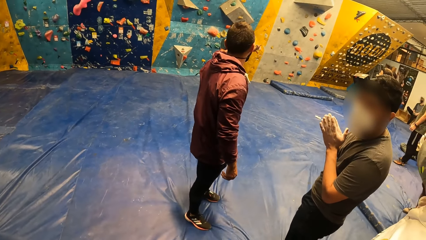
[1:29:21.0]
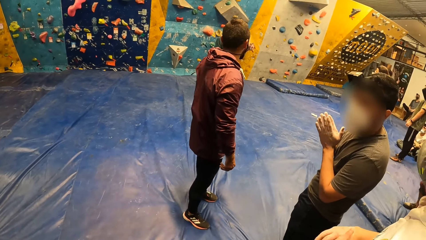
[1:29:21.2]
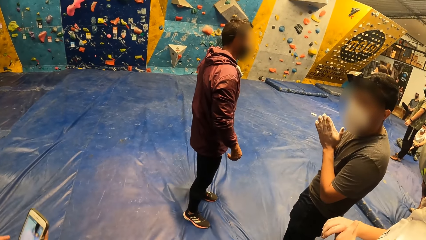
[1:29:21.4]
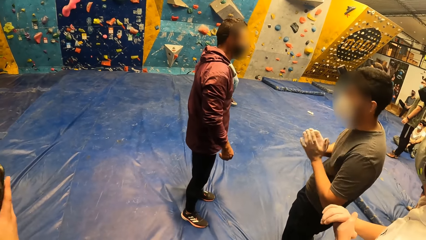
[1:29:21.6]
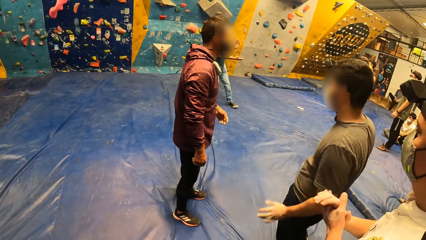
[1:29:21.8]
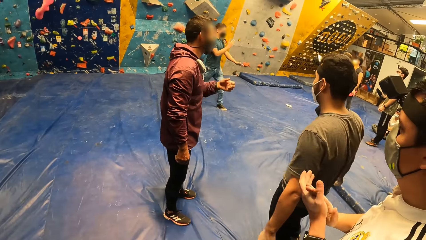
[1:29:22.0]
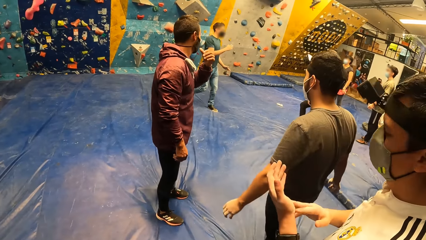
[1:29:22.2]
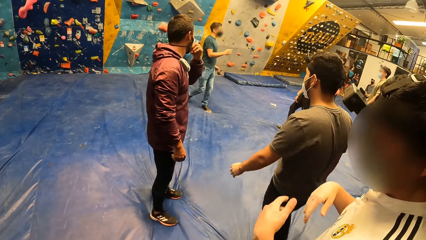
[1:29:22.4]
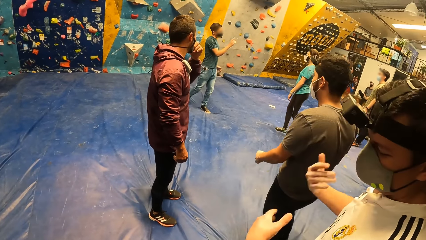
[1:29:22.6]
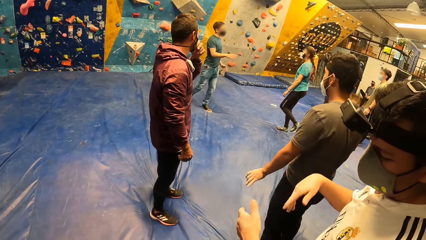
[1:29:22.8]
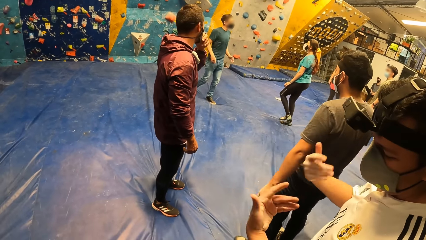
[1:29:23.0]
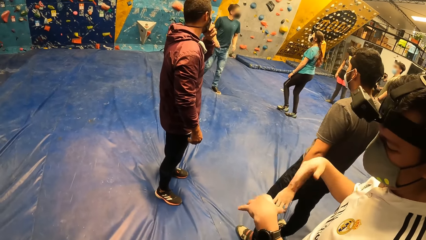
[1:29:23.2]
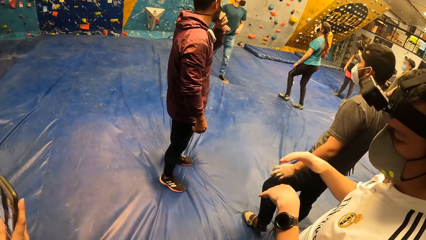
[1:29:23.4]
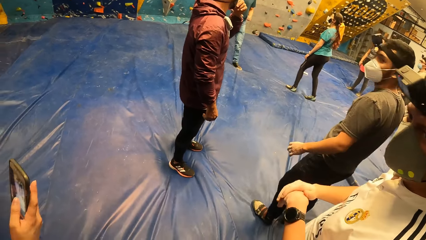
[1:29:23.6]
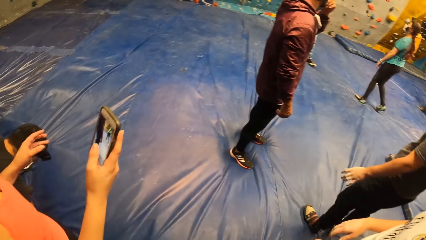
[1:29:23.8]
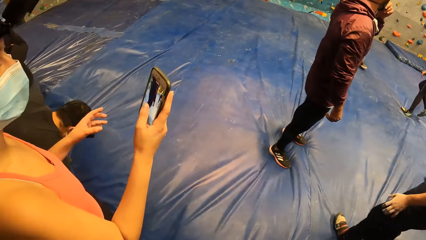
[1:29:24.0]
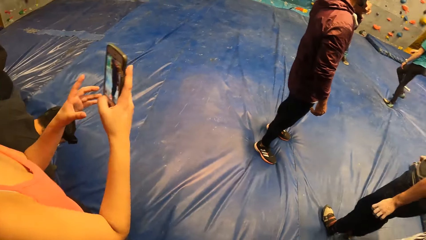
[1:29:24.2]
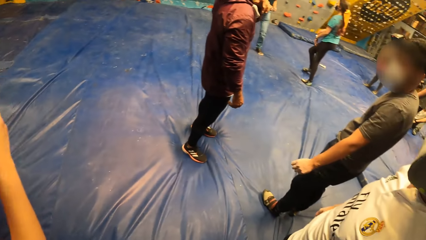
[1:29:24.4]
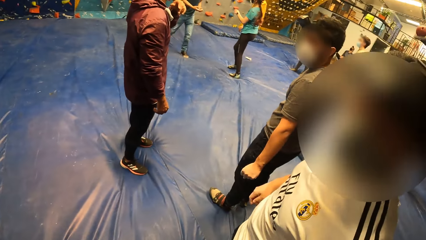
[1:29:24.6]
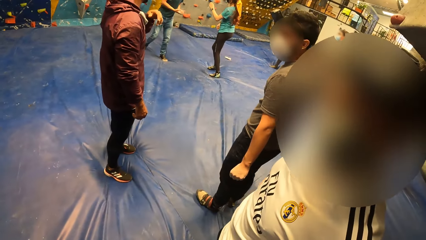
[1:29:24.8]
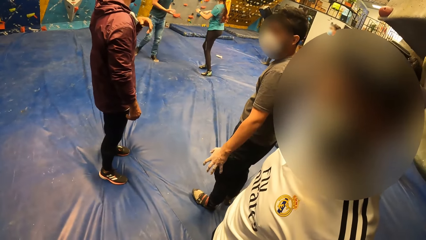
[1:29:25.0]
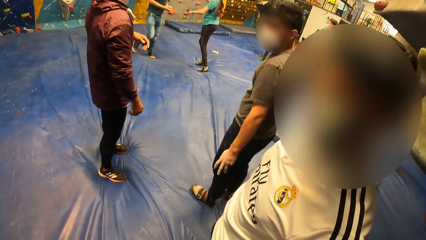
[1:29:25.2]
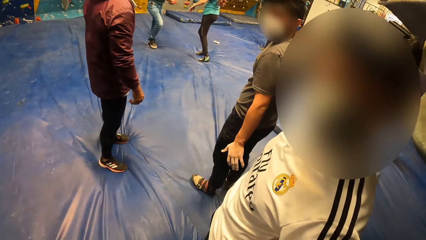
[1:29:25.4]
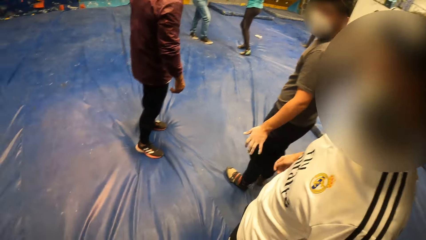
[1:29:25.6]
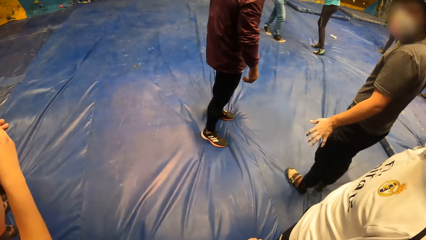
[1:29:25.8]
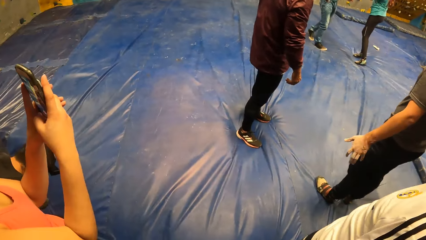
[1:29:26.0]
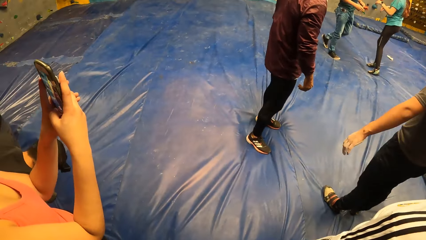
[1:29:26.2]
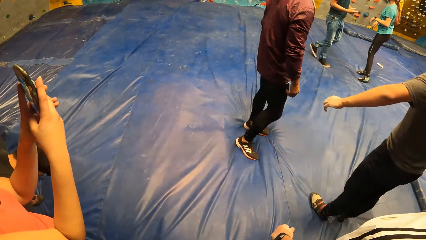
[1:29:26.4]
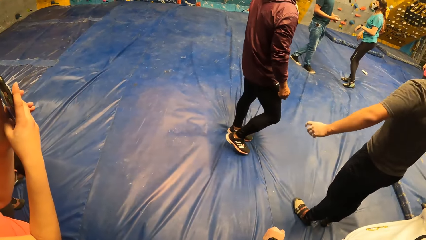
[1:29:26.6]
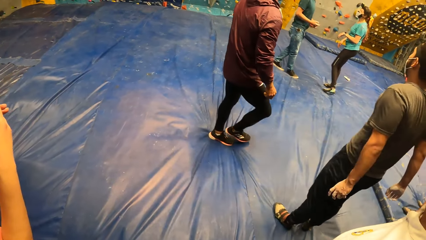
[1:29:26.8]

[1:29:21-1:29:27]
The man exercises both hands.

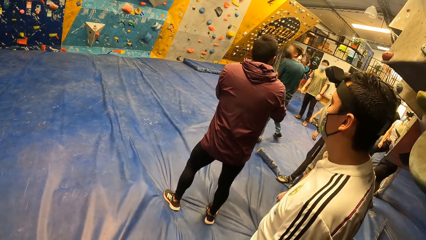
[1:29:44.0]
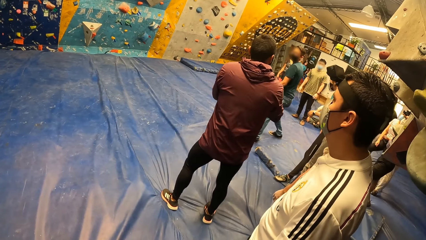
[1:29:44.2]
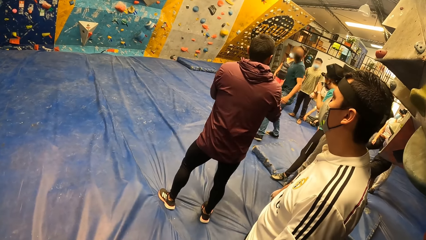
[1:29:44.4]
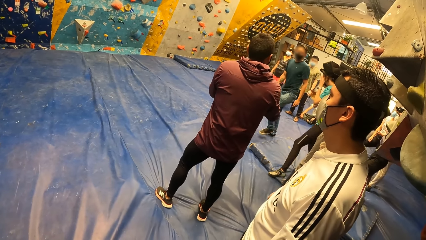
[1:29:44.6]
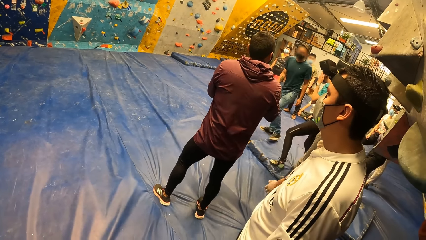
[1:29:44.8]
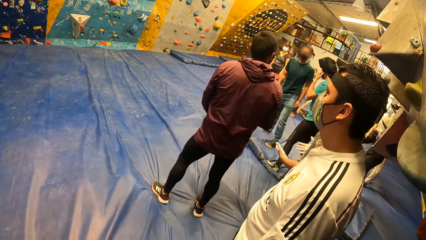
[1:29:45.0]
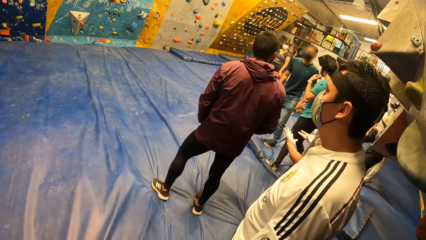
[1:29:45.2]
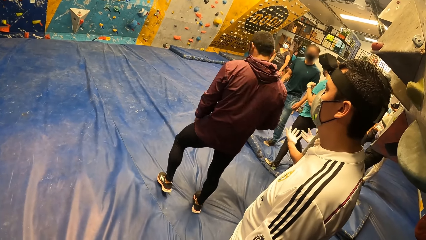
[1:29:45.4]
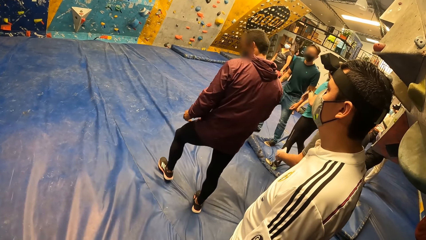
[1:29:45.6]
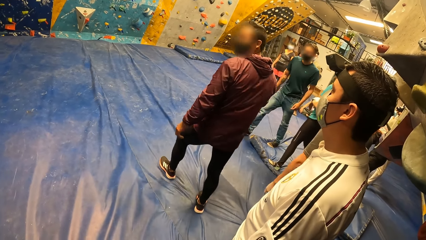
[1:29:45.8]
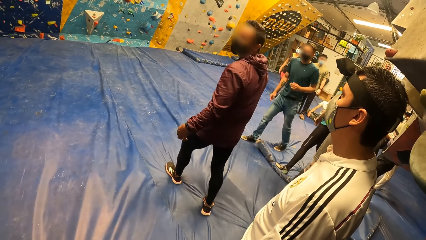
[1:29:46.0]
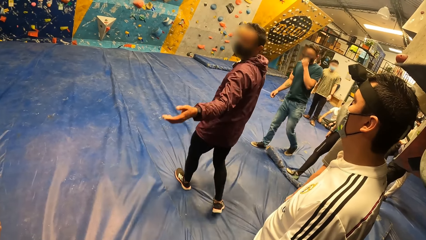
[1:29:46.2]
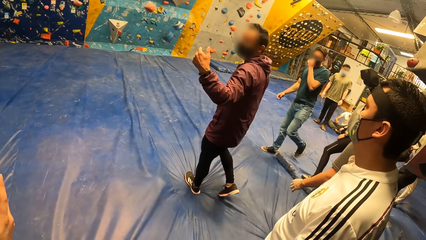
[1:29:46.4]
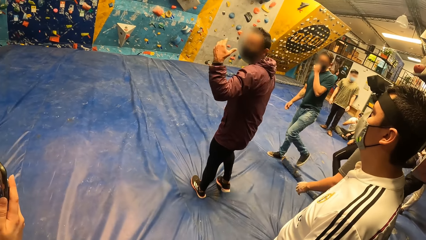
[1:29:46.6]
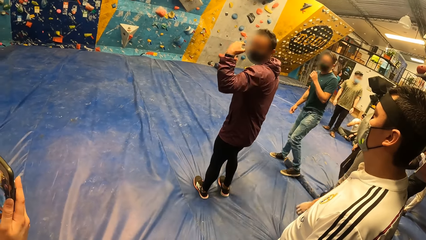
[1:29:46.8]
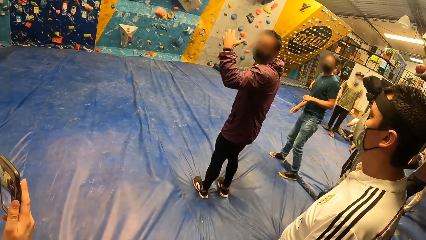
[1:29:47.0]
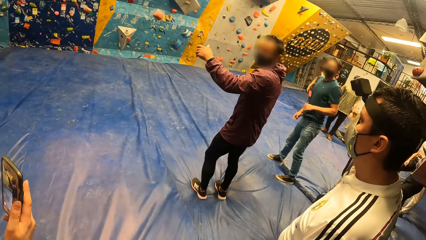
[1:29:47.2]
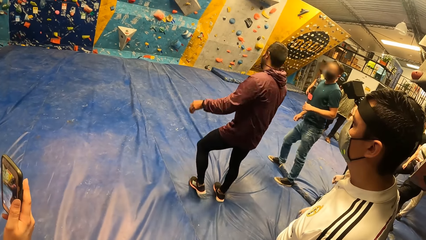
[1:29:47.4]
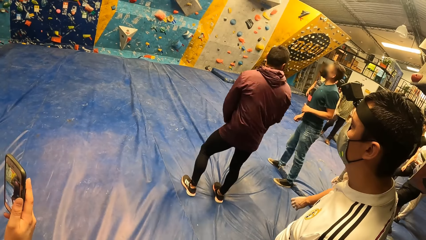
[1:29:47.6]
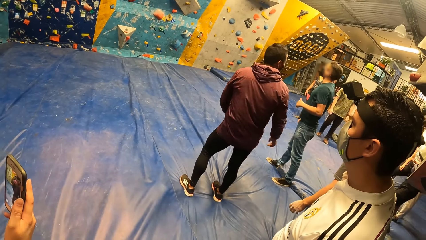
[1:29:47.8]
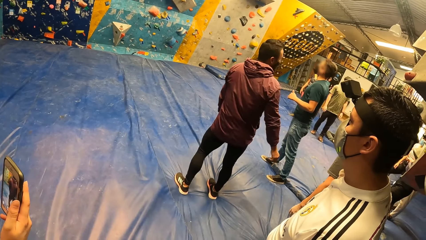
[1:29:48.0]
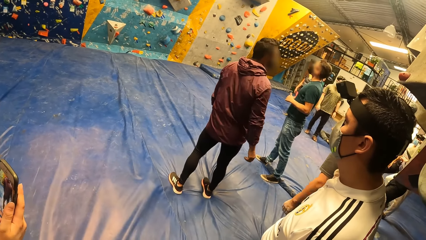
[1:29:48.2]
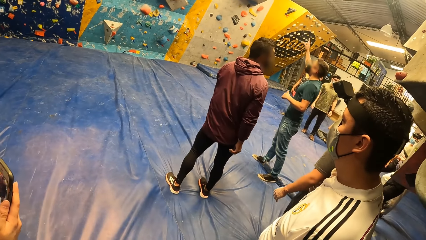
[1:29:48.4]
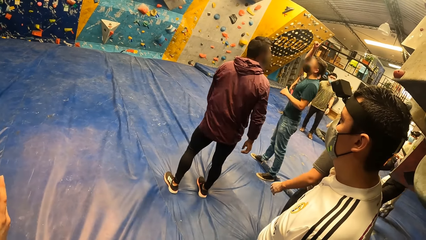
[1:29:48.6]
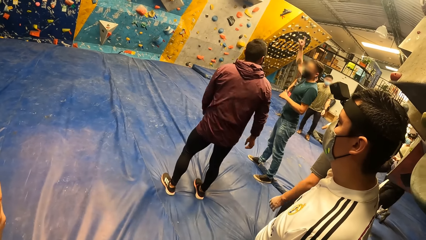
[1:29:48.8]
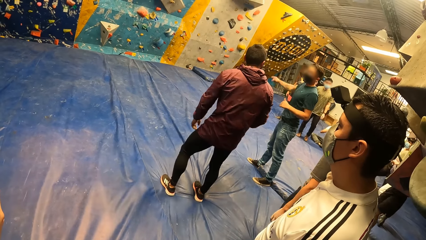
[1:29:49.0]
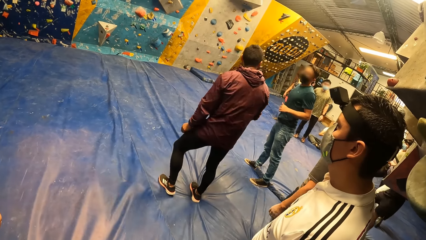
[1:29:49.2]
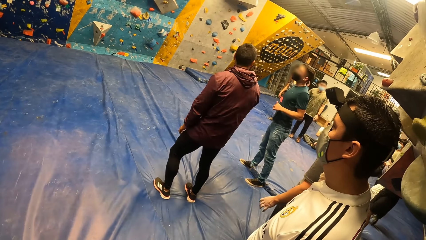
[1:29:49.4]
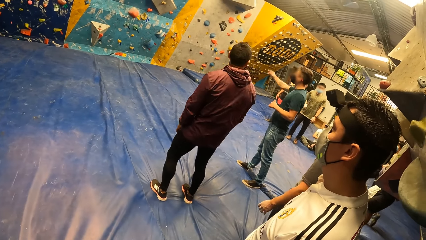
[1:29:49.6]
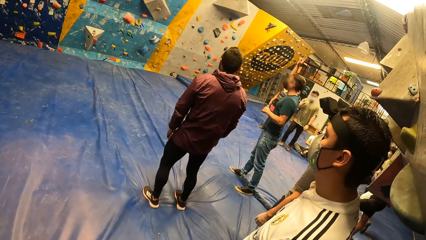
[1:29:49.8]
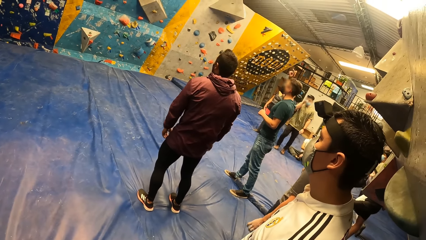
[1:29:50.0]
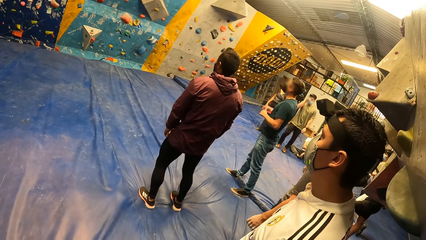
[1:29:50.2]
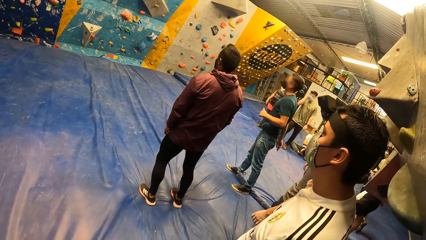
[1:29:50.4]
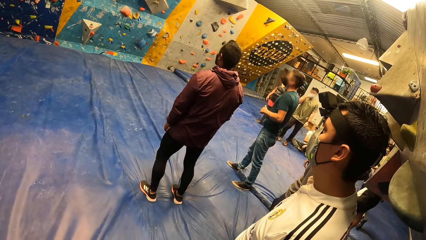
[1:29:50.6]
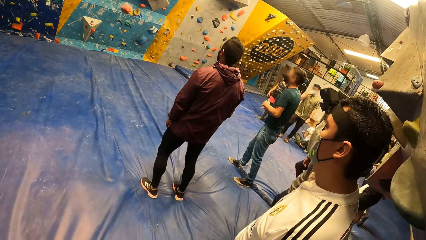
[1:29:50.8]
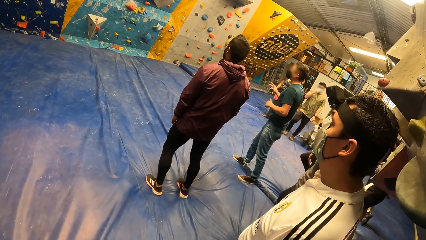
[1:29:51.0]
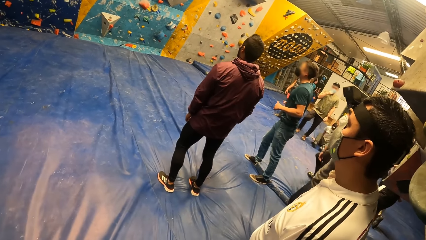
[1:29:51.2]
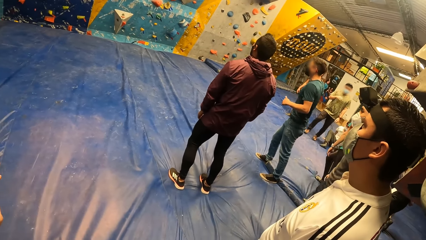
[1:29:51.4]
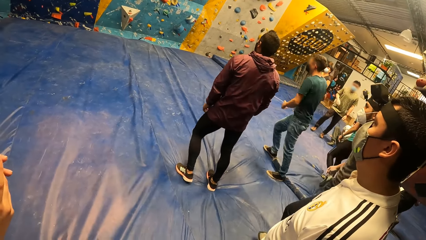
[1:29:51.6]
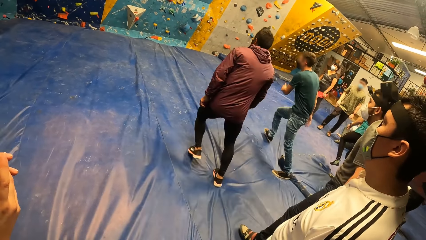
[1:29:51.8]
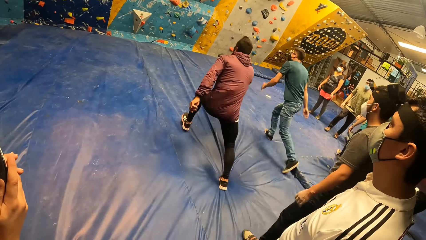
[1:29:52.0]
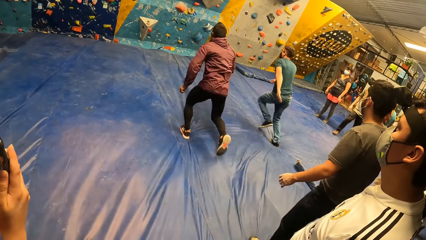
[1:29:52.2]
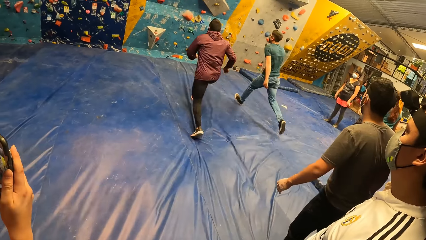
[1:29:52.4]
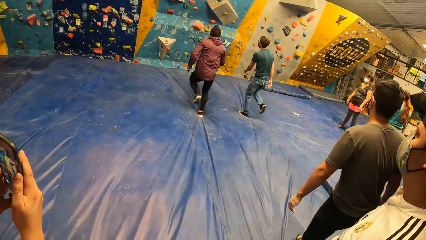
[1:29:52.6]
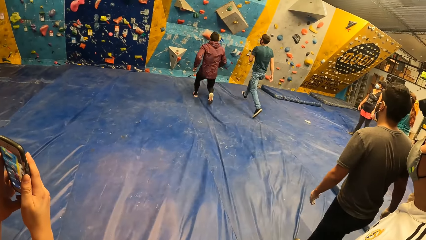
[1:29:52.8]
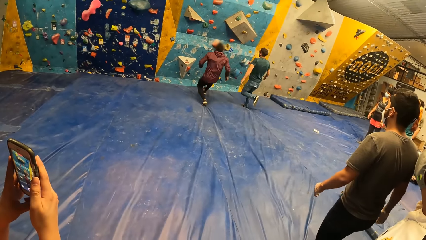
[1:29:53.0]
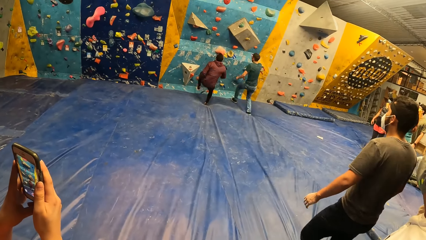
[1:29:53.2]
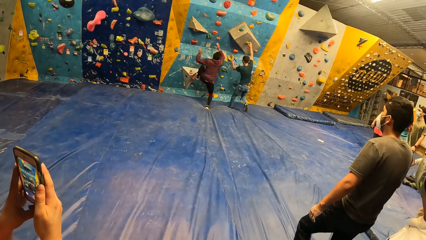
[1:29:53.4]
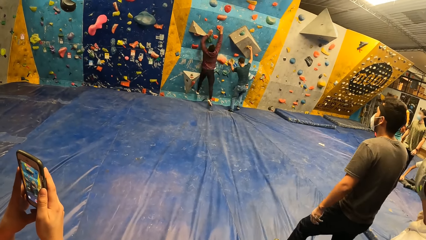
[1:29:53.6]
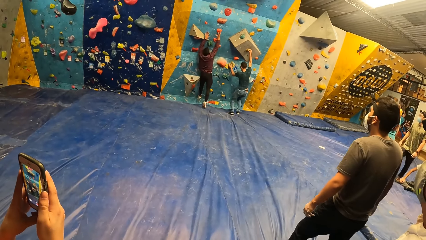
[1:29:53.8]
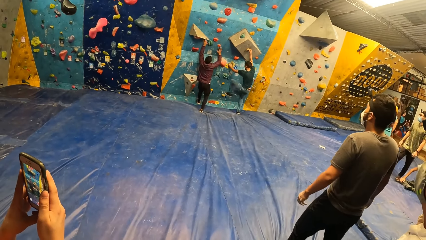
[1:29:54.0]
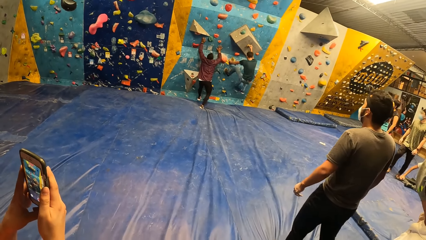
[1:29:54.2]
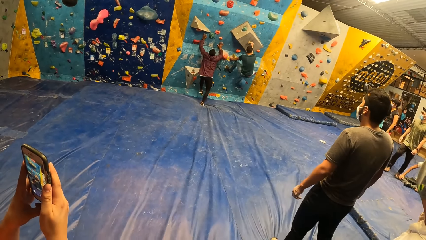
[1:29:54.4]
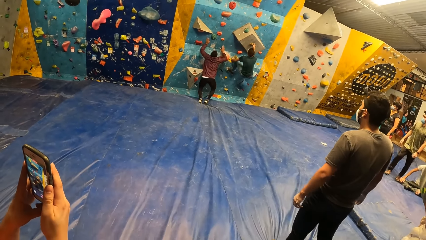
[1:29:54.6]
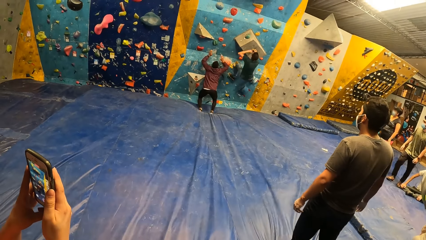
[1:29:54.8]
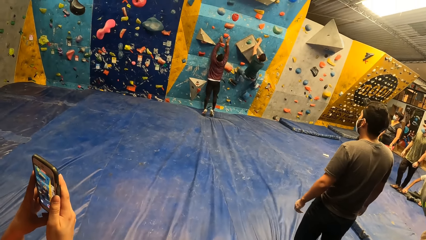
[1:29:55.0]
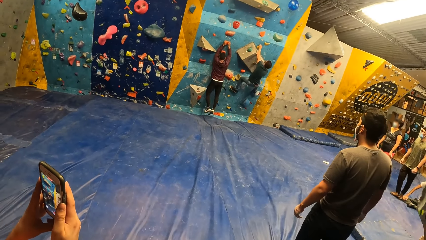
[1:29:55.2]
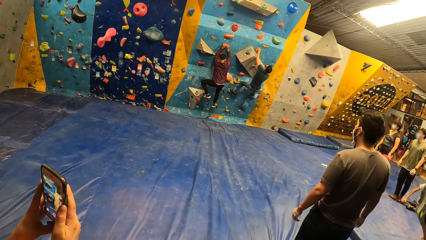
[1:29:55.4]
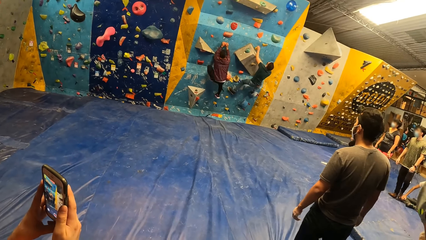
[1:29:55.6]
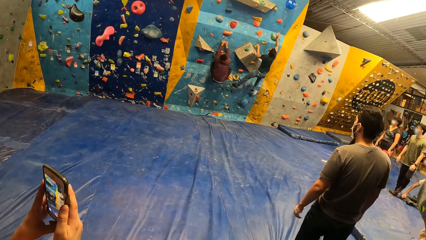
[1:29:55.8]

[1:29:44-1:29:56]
The instructor addresses the camera wearer and others. The two instructors run on the floor towards the climbing wall. The other instructor climbs the climbing wall with both hands. The first instructor climbs the climbing wall with both hands.
